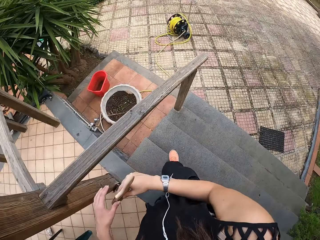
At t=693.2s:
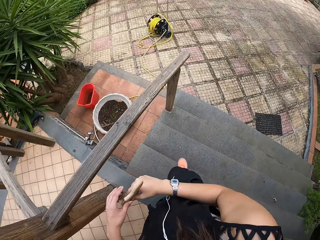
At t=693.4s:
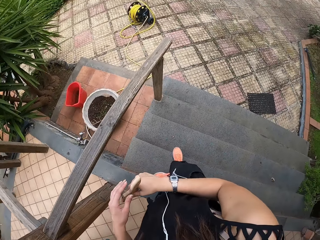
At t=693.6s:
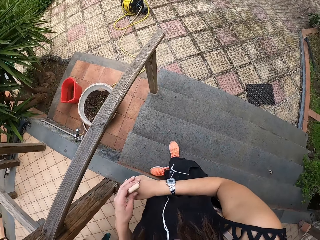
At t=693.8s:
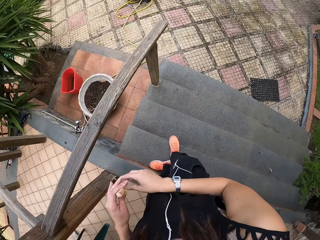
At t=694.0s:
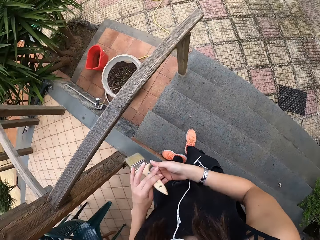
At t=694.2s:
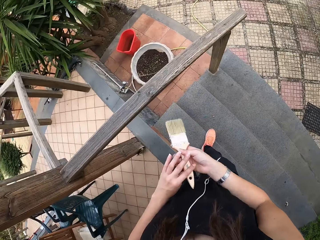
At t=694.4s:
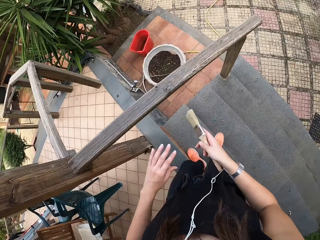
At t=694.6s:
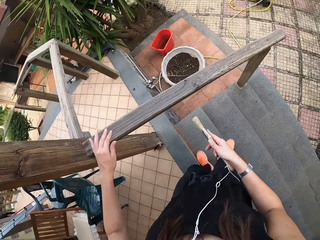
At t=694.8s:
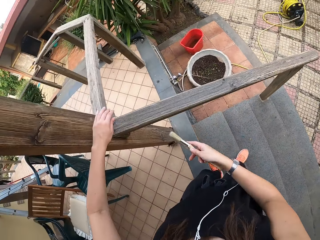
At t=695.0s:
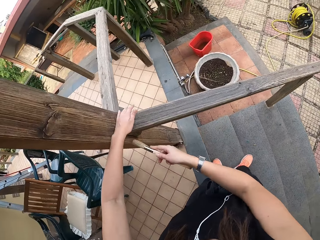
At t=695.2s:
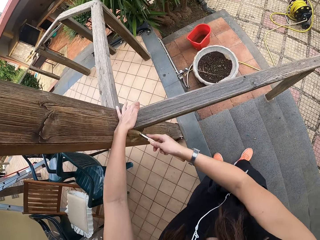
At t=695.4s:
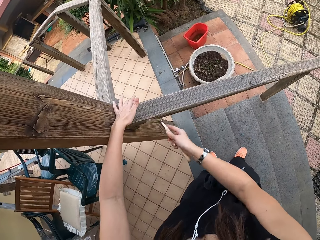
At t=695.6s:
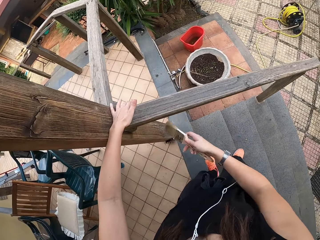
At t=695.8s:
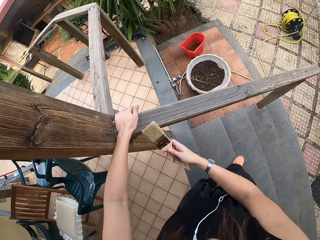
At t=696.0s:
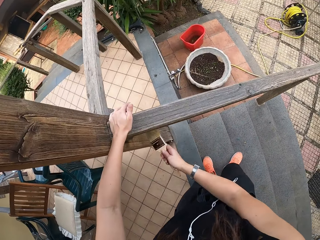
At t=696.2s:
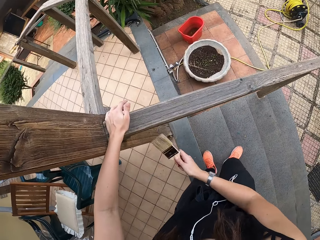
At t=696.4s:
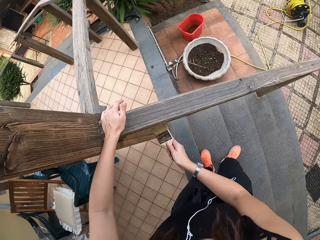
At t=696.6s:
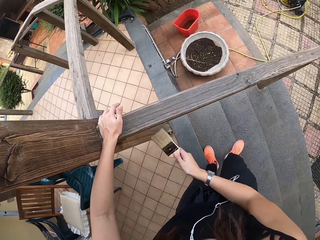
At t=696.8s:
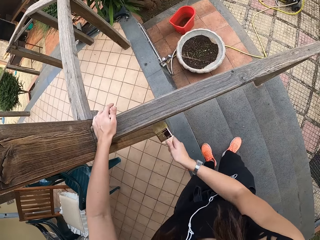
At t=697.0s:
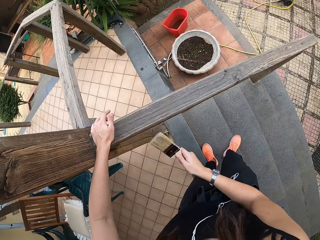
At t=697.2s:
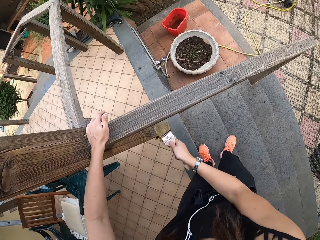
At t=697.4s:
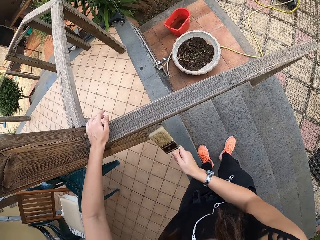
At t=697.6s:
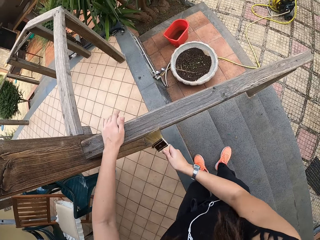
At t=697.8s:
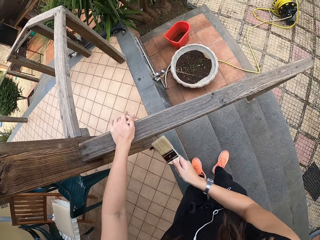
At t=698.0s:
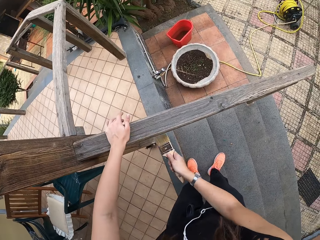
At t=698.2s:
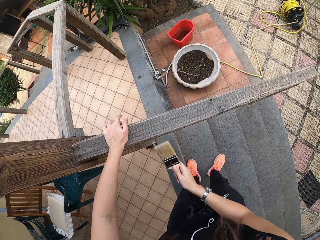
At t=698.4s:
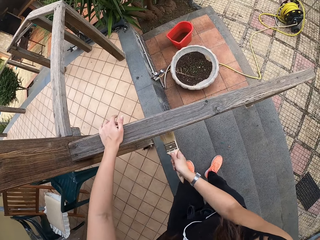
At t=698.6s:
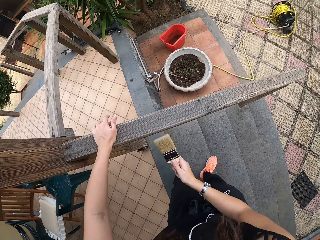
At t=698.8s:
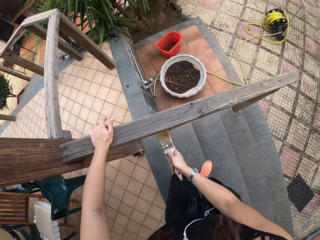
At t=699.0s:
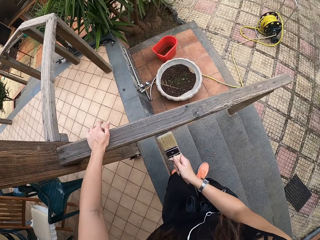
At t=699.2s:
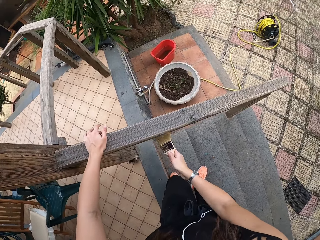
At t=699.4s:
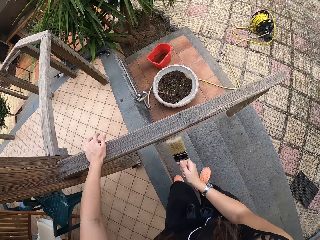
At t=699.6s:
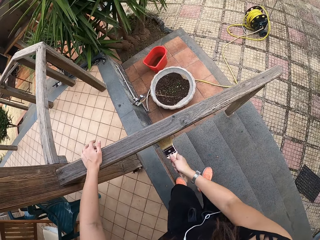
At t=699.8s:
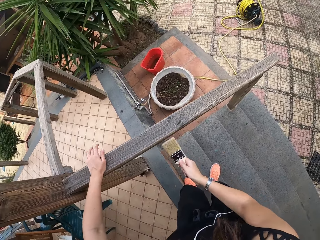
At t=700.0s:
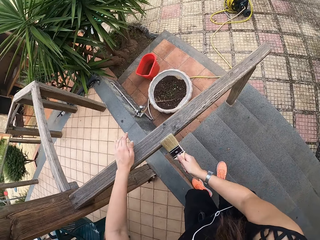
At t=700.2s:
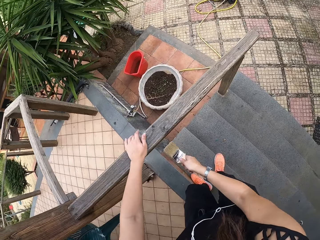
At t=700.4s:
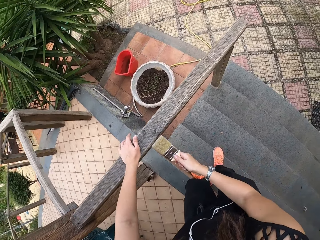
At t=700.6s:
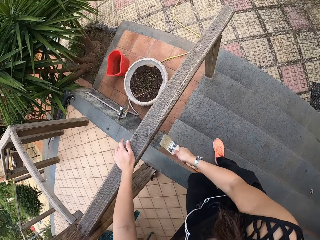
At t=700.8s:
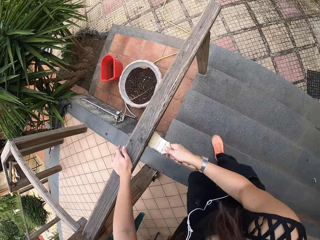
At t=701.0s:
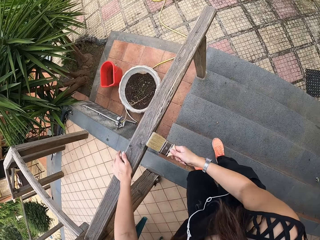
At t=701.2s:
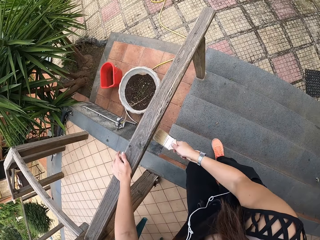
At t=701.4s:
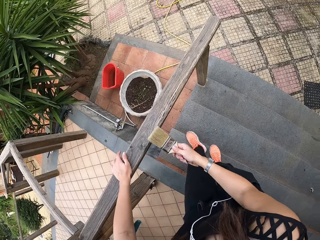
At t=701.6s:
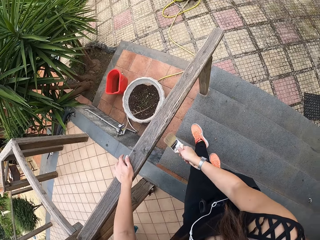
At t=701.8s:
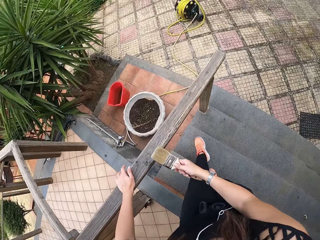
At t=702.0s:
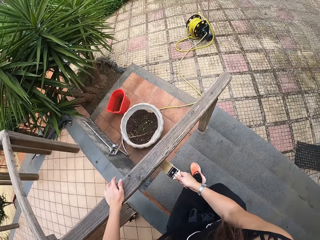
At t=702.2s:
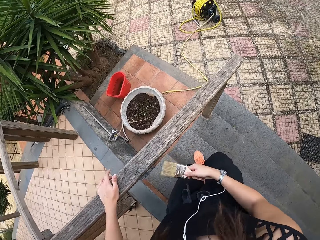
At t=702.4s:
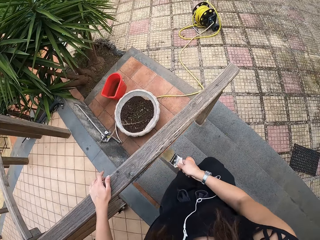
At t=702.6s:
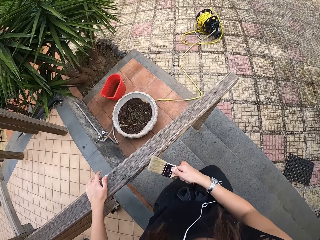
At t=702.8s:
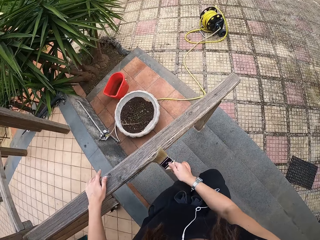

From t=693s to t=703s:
The camera wearer adjusts the paint brush. They exchange the brush. They hold the brush. They brush the wood with the paint brush. They place the hand on the post. They pull the hand on the post. They brush.

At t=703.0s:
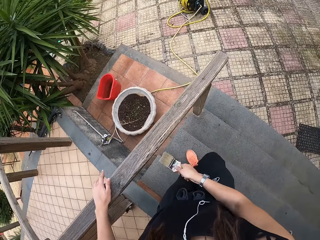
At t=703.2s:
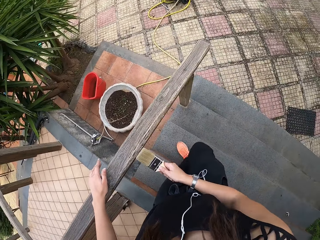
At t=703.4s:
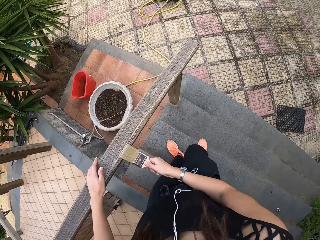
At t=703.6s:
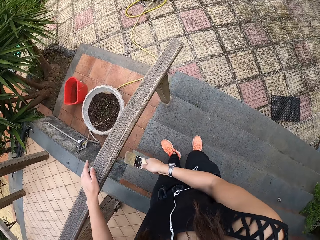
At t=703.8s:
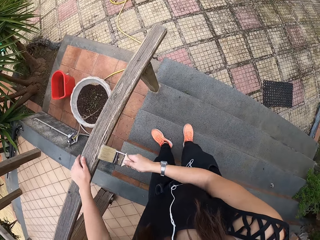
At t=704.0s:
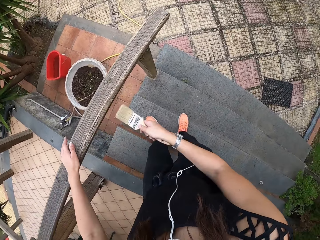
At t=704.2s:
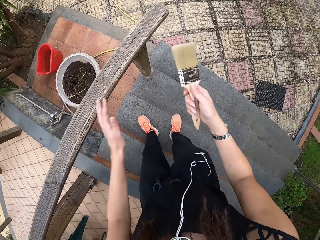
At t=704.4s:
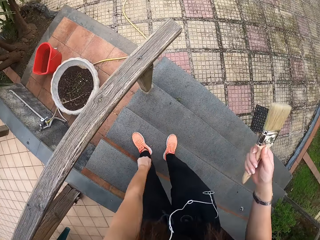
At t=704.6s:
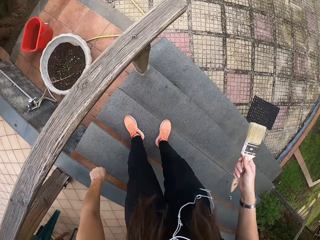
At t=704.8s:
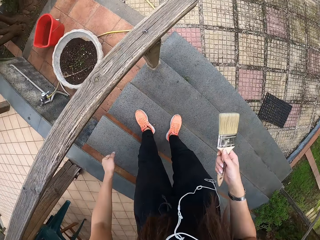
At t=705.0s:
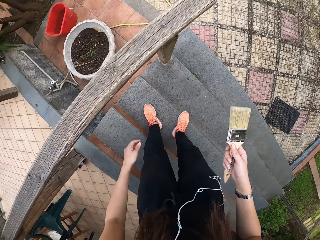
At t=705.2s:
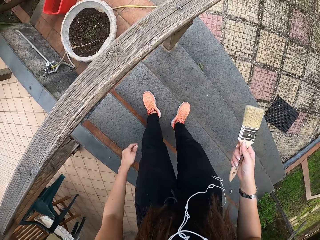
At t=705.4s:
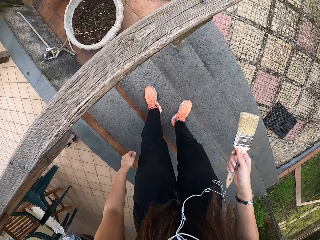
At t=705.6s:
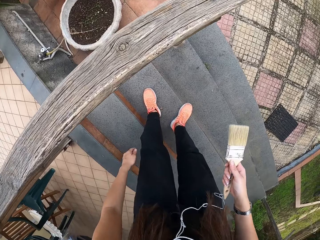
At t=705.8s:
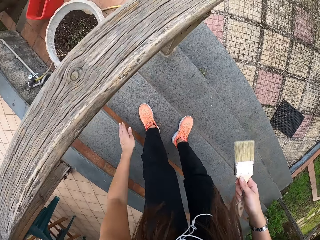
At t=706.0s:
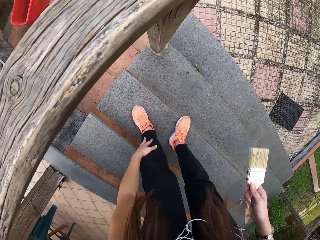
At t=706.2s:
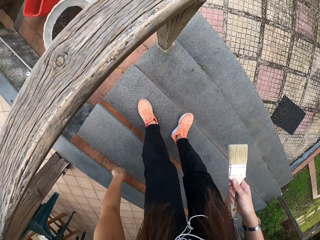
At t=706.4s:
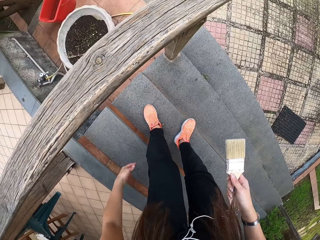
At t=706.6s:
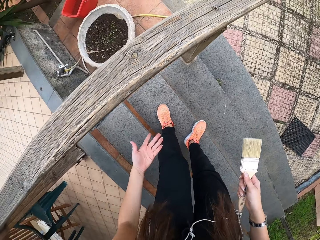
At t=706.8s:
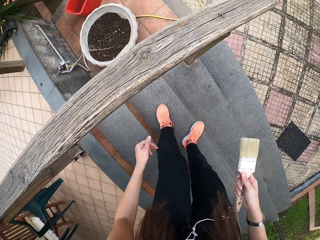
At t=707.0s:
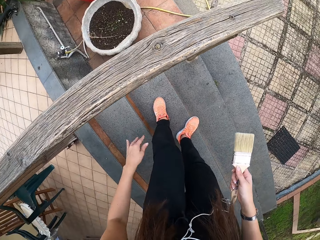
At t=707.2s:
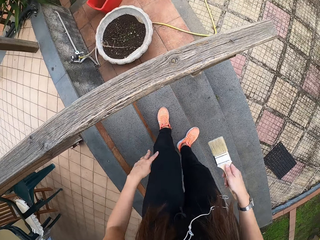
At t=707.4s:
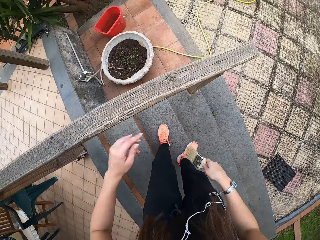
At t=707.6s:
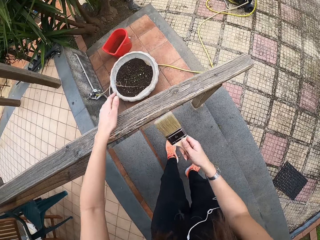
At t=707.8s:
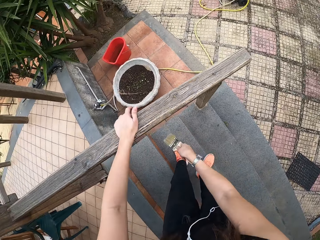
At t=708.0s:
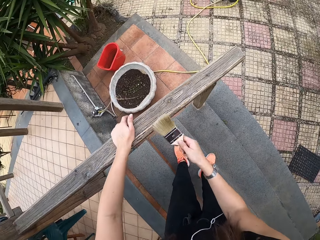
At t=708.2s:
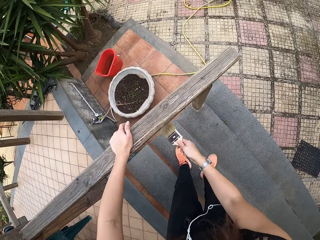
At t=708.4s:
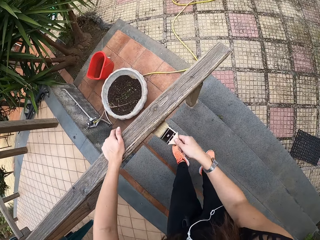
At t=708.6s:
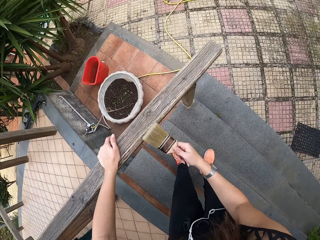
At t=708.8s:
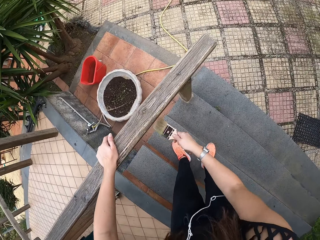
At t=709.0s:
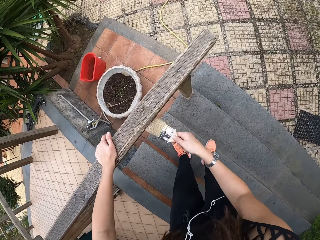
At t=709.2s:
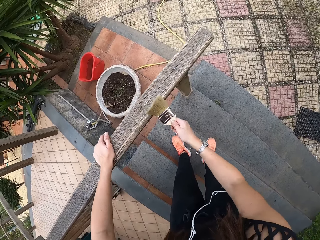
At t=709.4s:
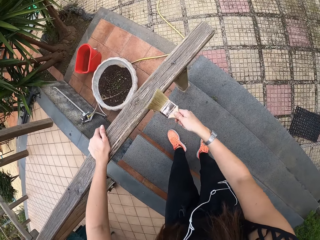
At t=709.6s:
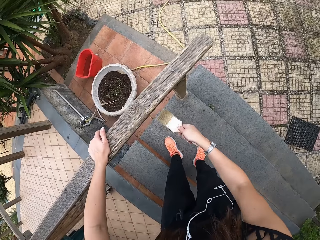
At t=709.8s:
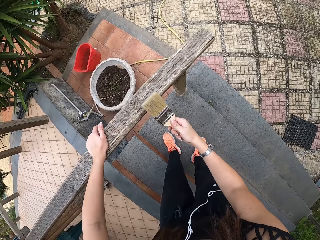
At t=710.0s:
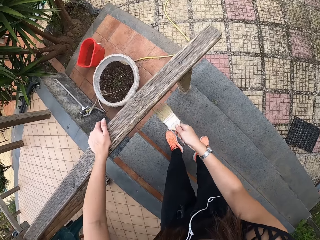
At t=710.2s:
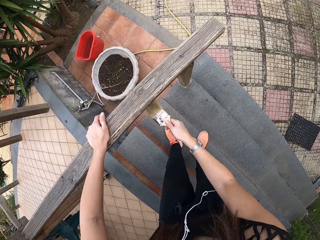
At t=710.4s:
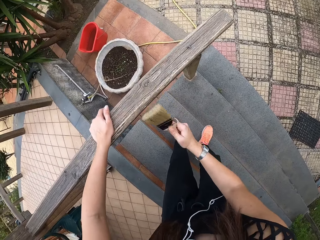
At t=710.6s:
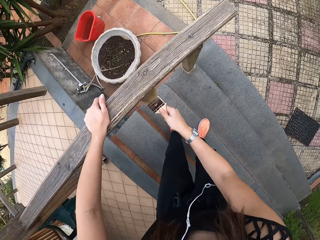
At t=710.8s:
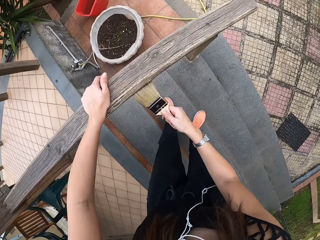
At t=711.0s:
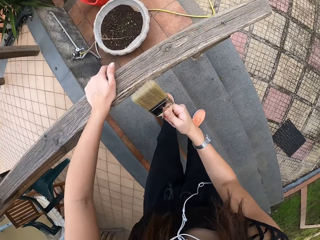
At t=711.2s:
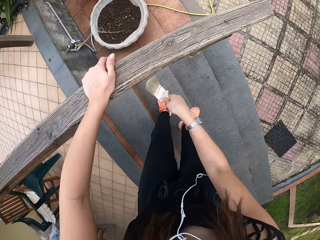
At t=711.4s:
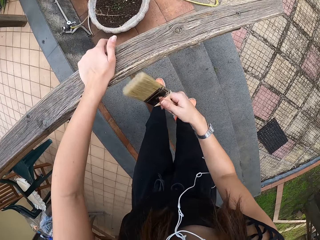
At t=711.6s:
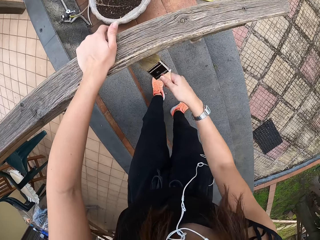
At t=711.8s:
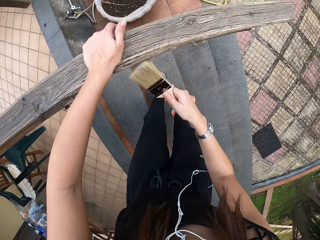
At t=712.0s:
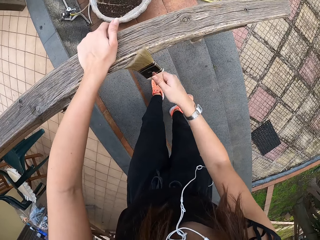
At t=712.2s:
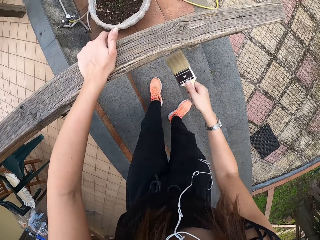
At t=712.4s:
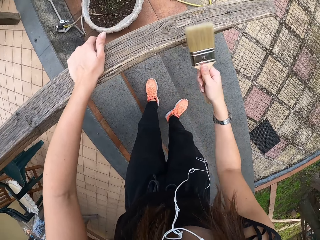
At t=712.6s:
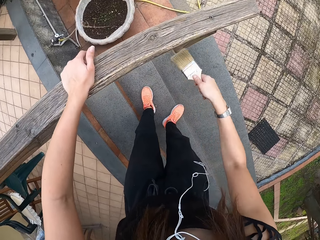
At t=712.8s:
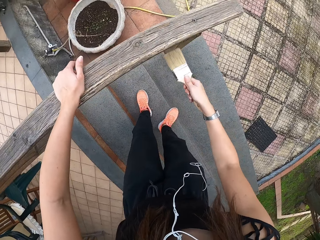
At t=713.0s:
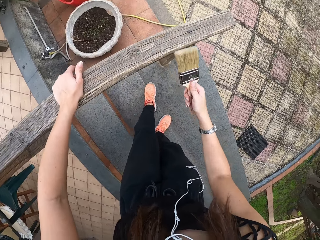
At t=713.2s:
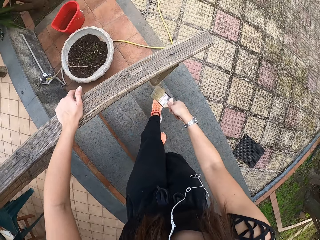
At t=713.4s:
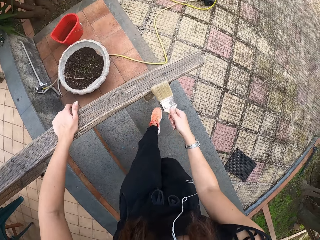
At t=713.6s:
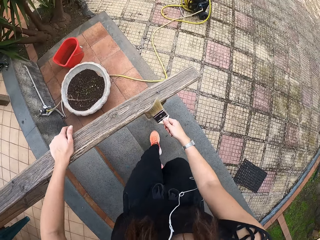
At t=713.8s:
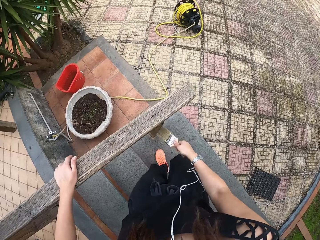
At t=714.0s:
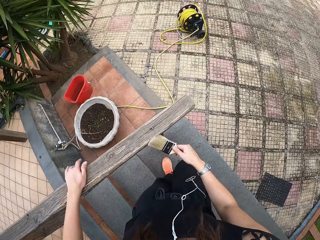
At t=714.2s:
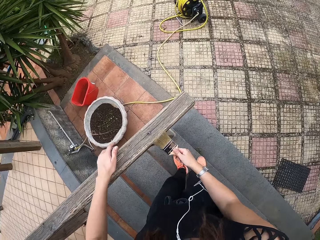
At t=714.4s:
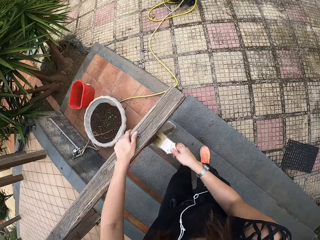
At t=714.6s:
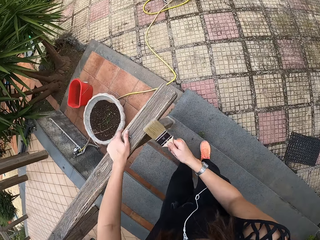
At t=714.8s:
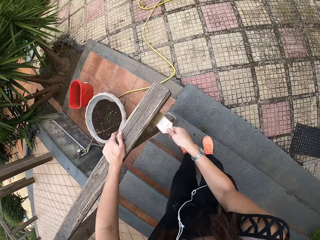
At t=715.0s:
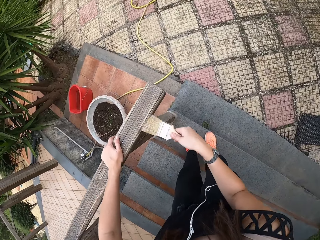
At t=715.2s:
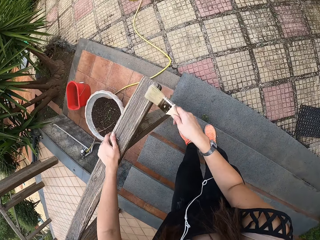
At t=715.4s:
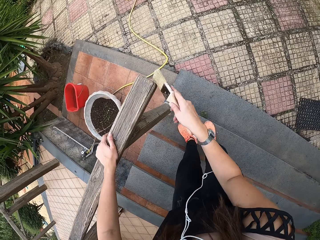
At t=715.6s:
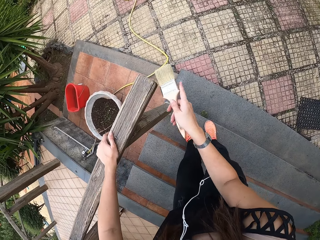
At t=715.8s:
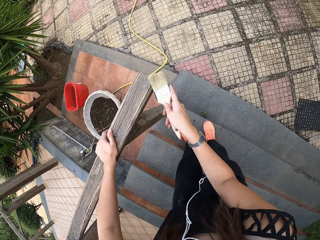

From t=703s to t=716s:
The camera wearer swings her left hand. She catches a fly. She wipes the hand. She brushes the wood with the paint brush. She holds the post.
